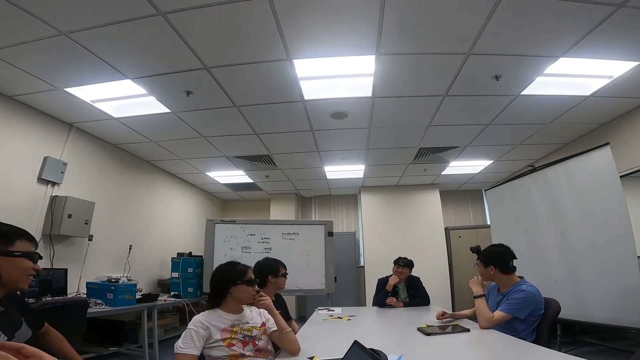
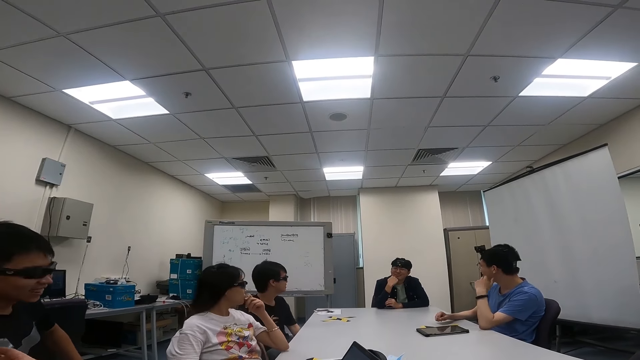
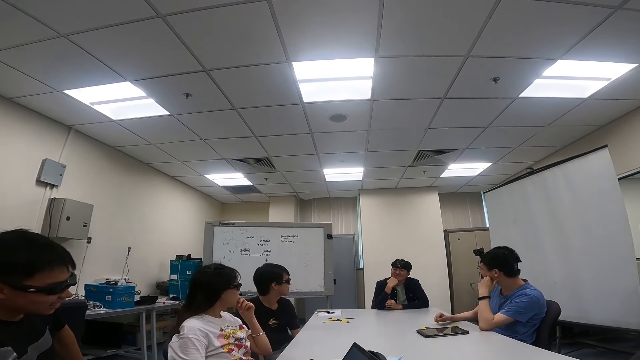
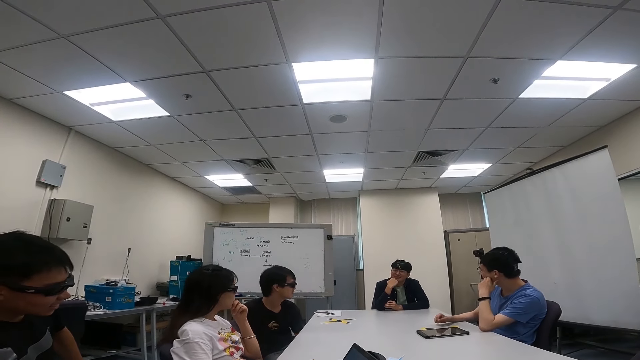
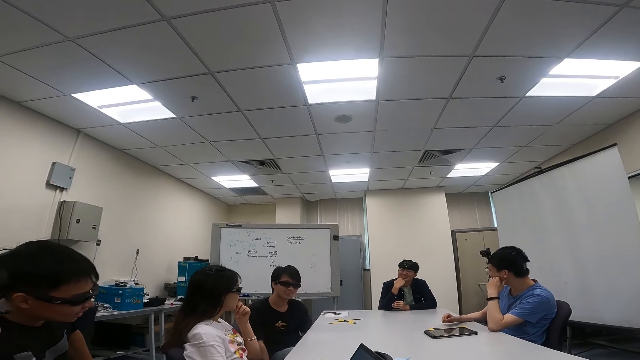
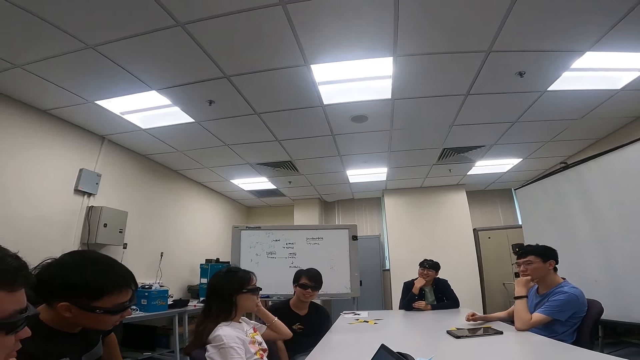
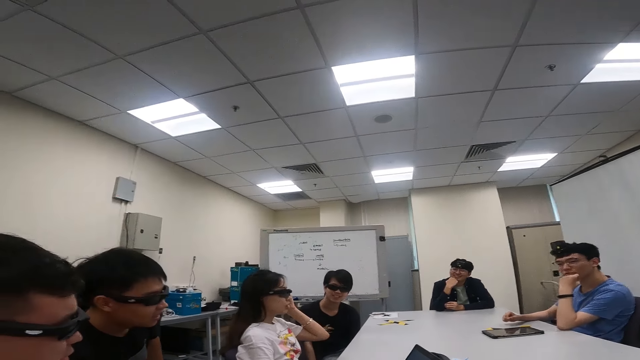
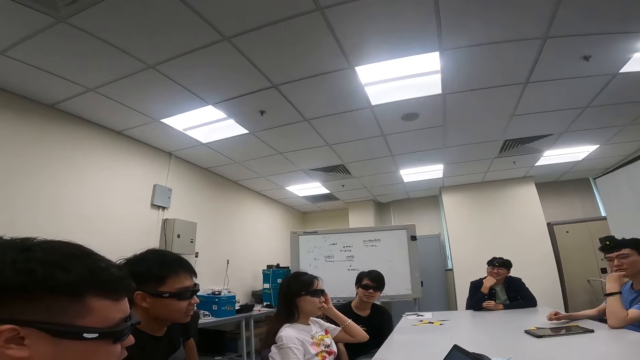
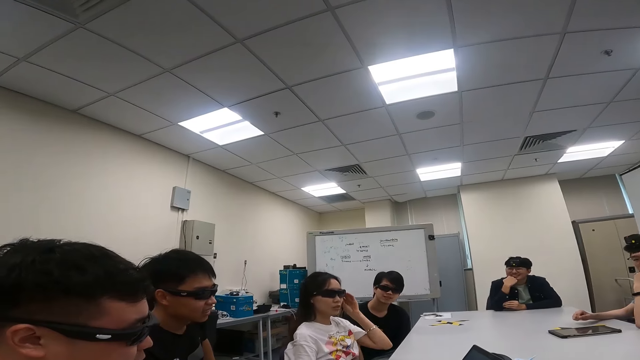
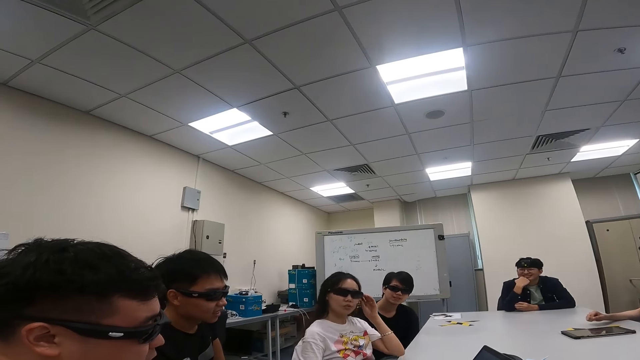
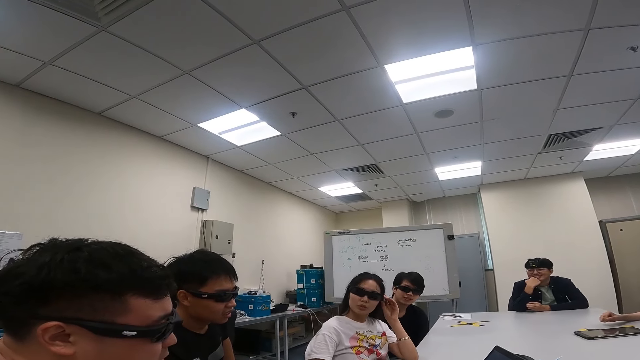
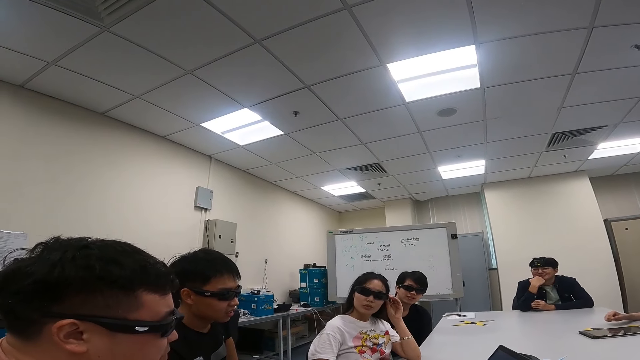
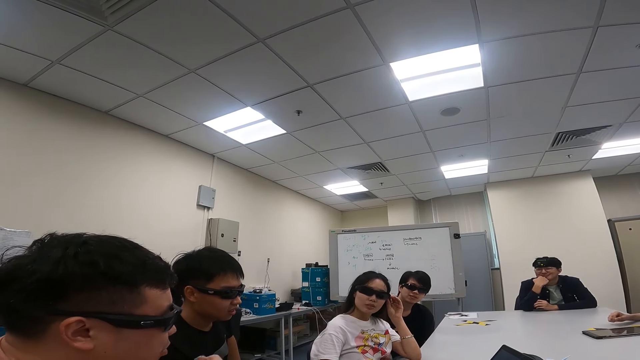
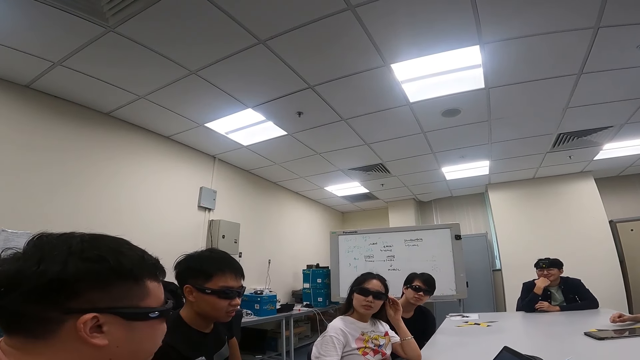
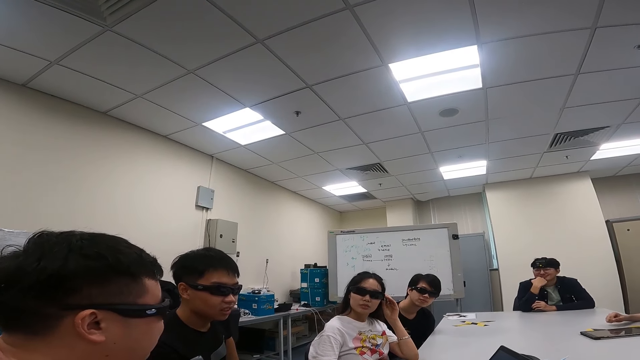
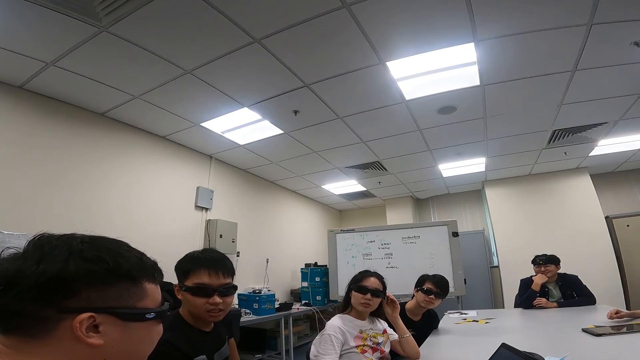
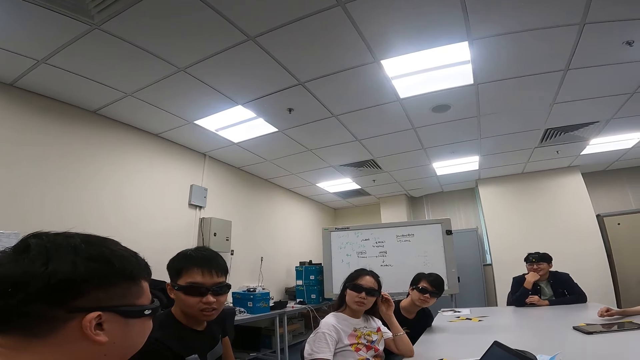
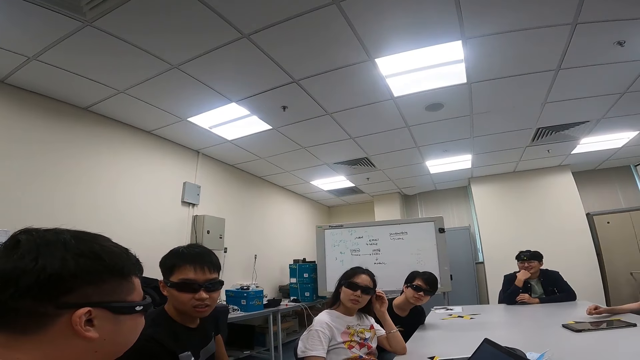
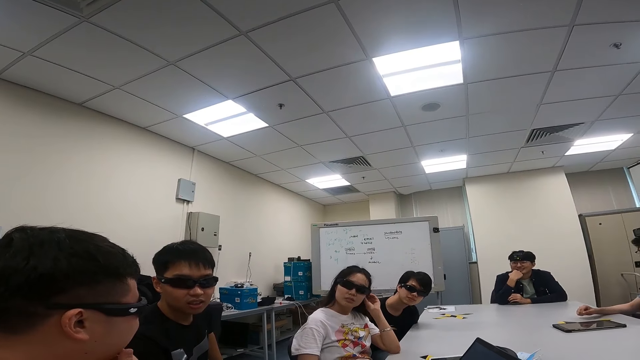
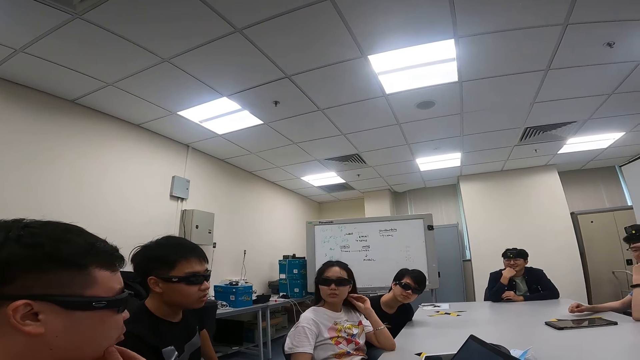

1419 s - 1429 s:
A person talks to another person. A woman touches the camera. The other person talks to the first person.

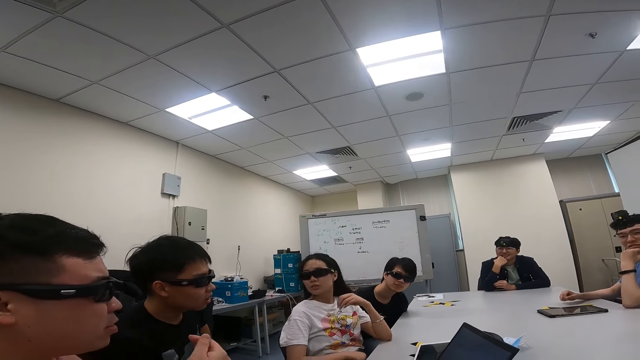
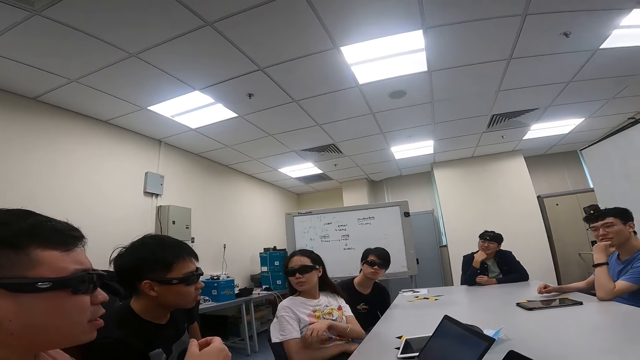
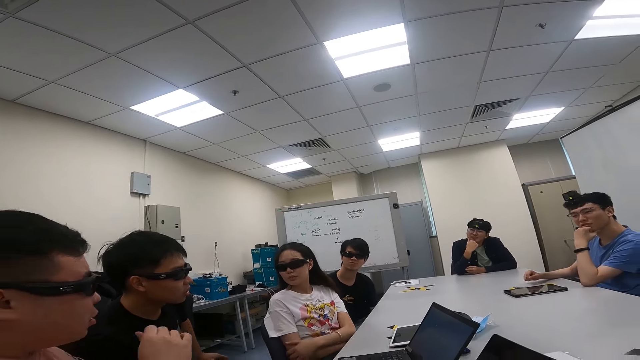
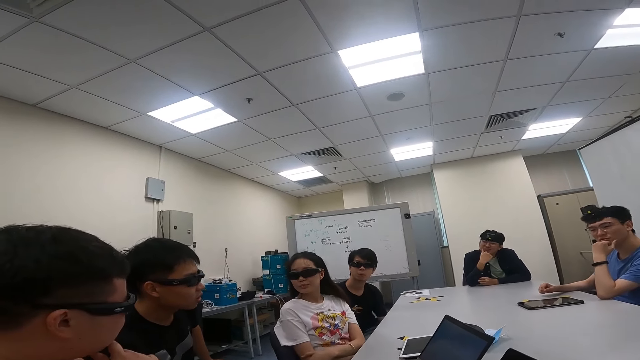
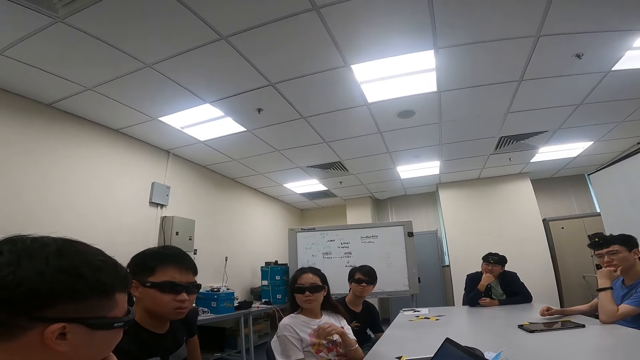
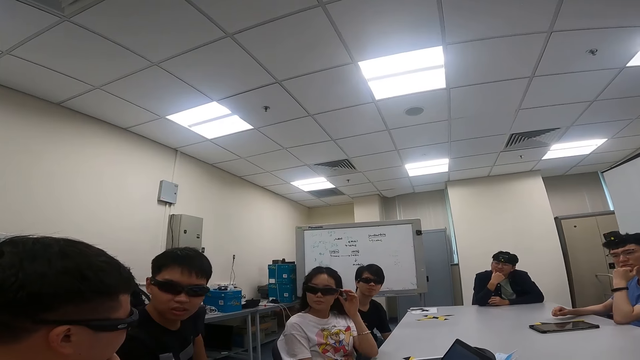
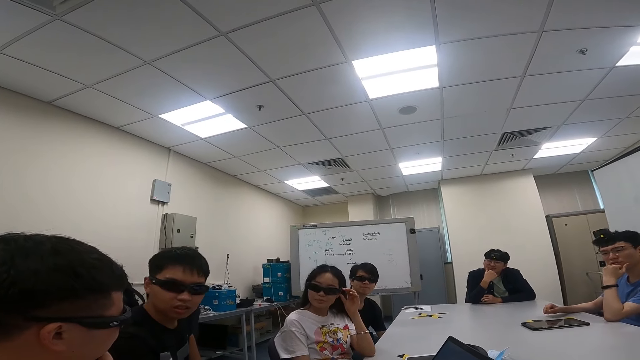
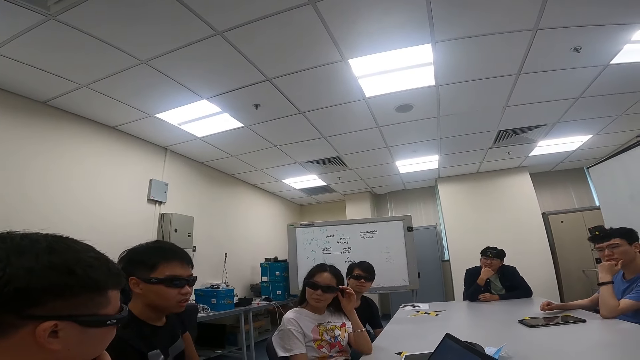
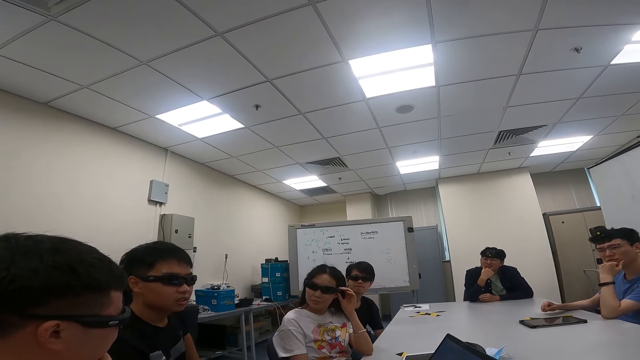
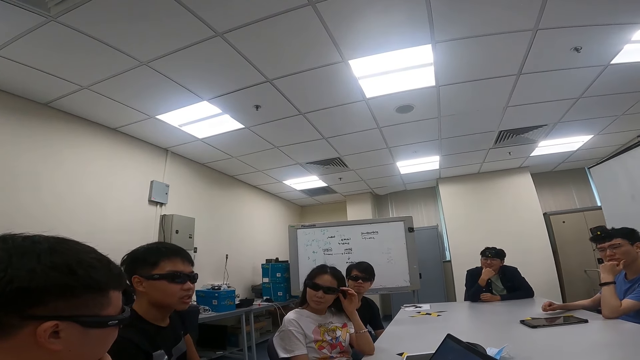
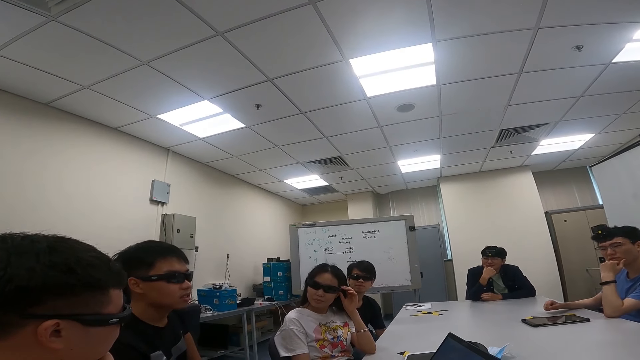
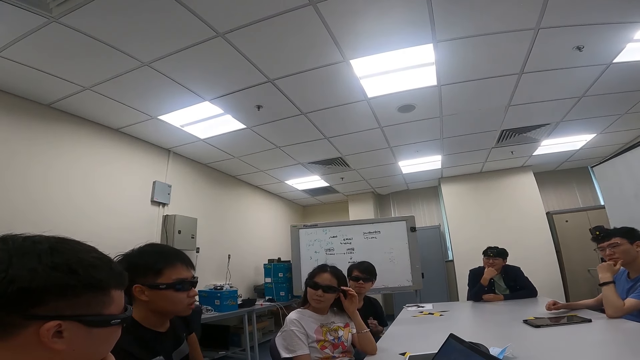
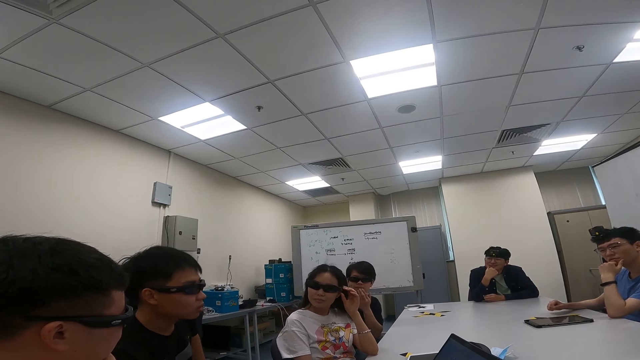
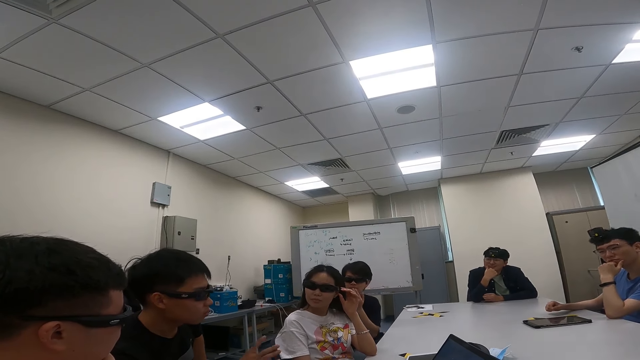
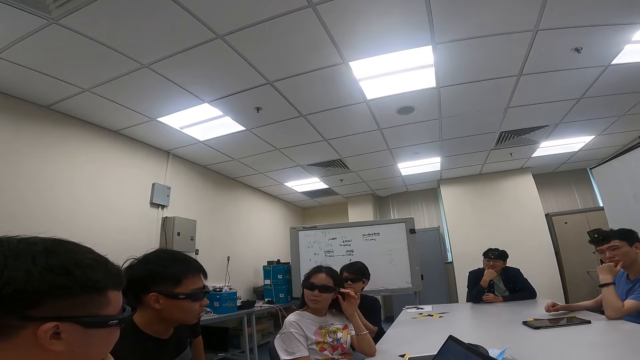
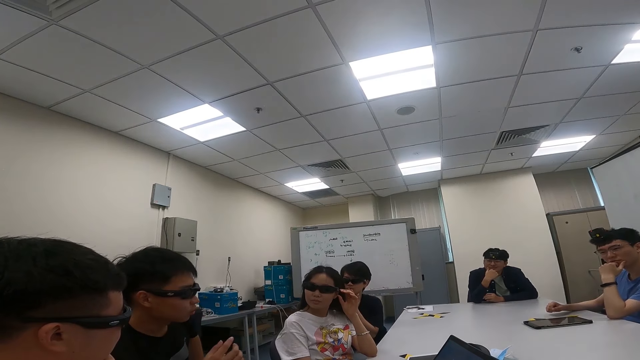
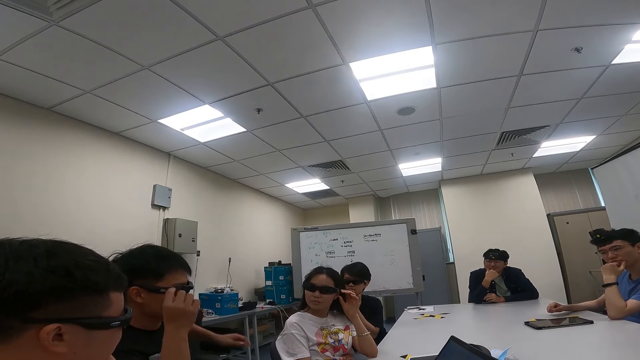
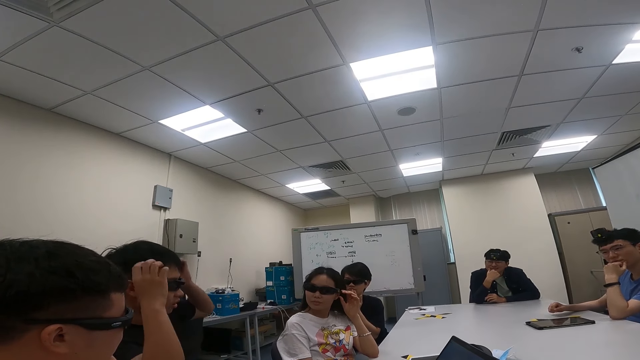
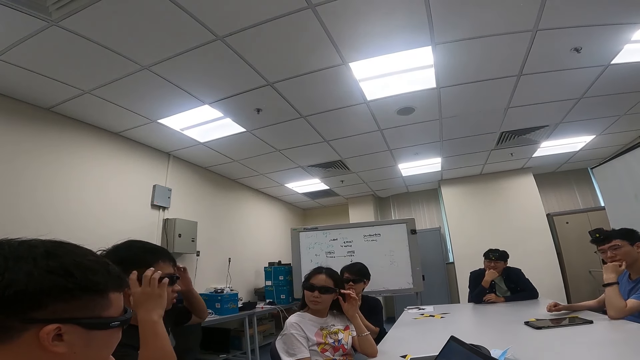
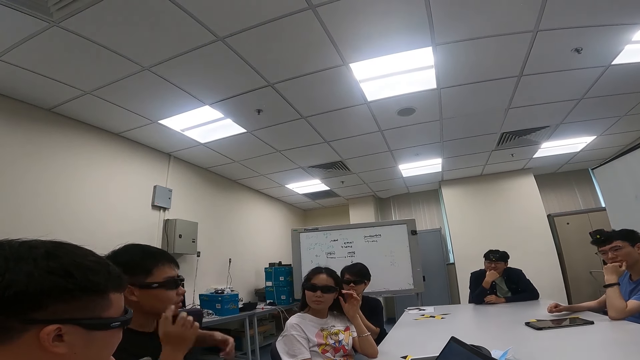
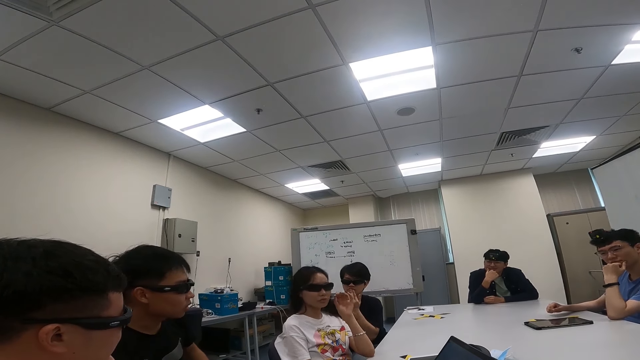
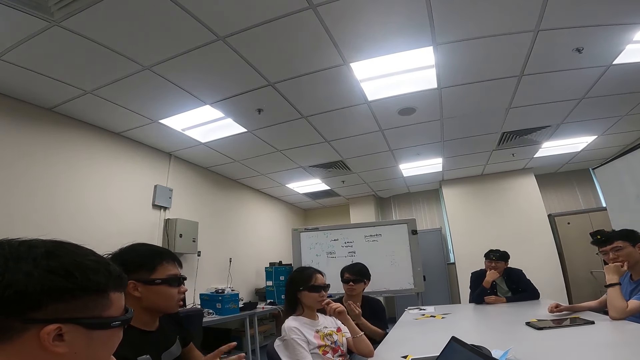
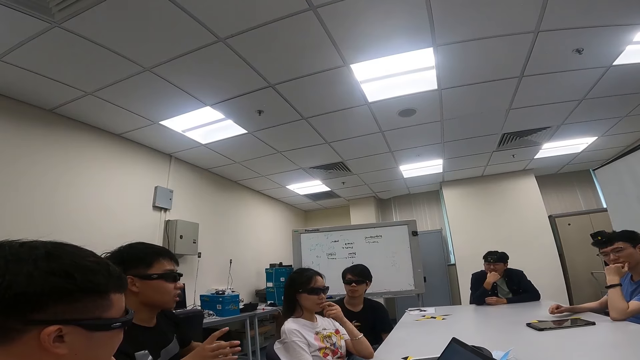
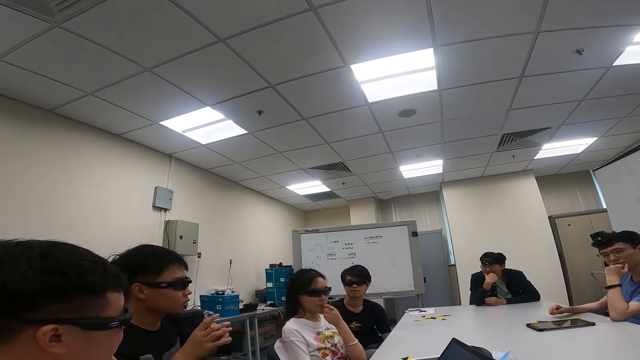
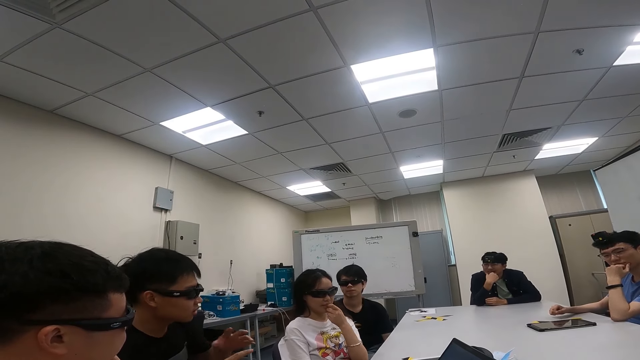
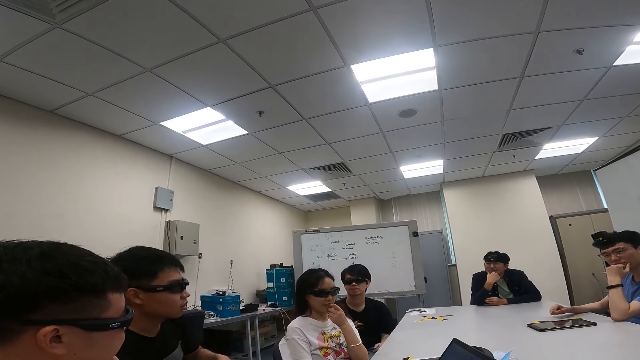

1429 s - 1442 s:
A woman touches the camera. A person talks to another person. A third person touches the face. A fourth person sways hands. The first person moves both hands and talks to a fifth person.
